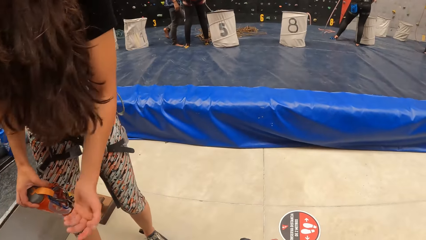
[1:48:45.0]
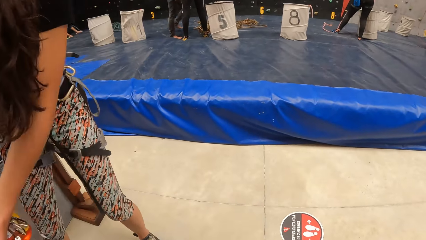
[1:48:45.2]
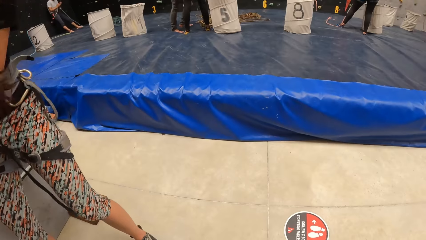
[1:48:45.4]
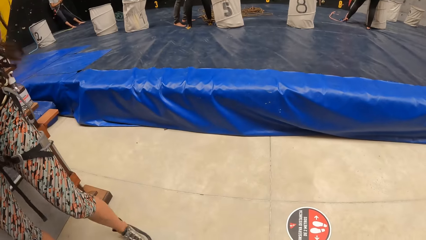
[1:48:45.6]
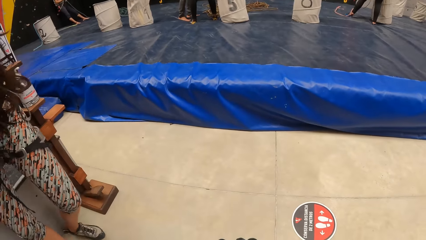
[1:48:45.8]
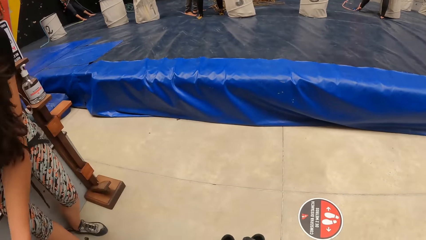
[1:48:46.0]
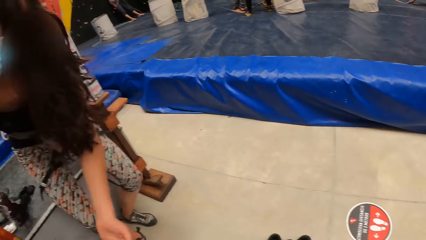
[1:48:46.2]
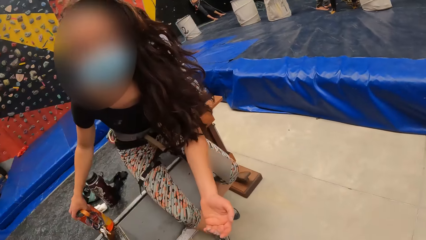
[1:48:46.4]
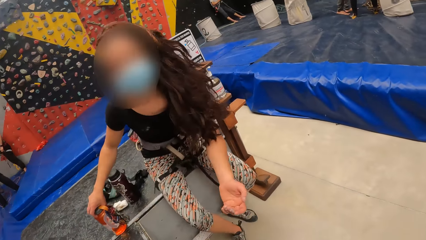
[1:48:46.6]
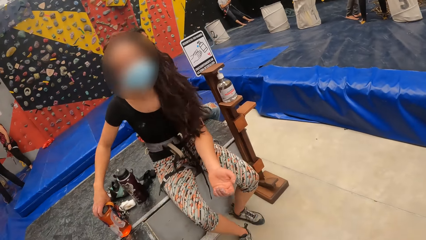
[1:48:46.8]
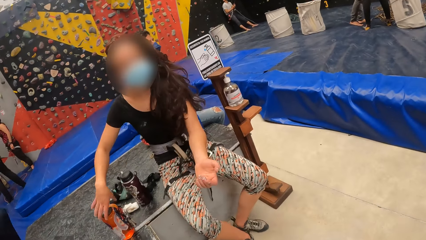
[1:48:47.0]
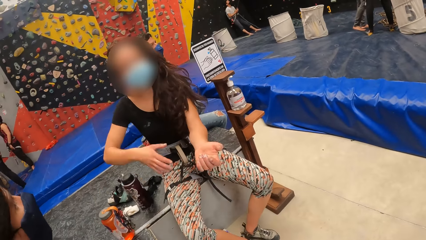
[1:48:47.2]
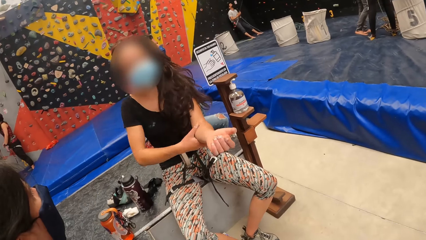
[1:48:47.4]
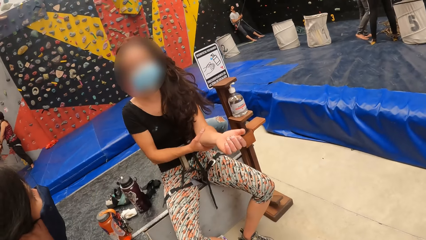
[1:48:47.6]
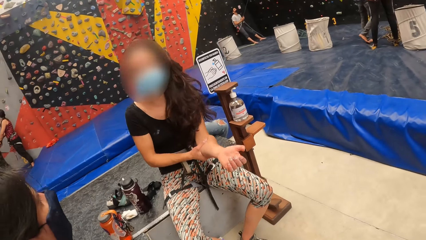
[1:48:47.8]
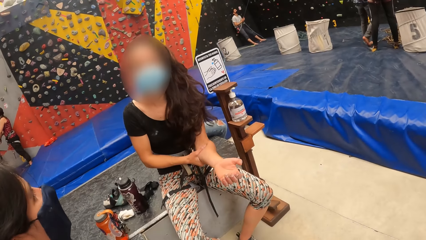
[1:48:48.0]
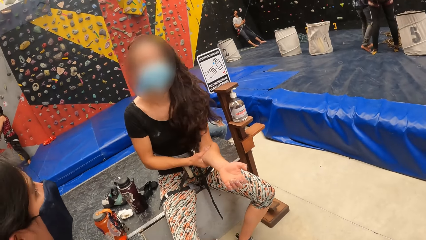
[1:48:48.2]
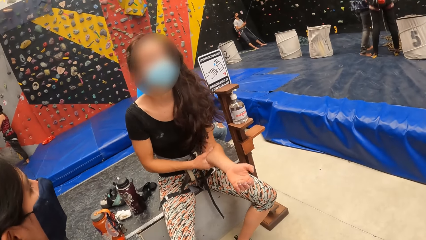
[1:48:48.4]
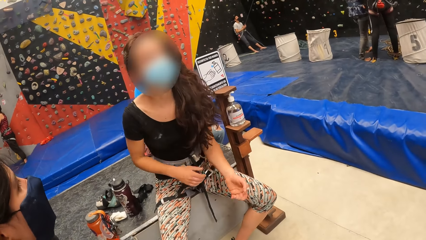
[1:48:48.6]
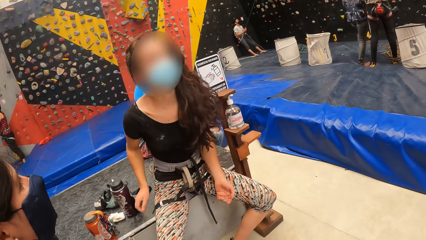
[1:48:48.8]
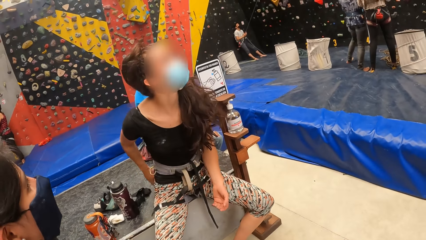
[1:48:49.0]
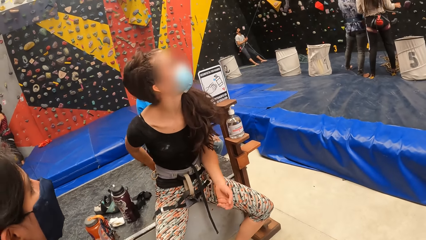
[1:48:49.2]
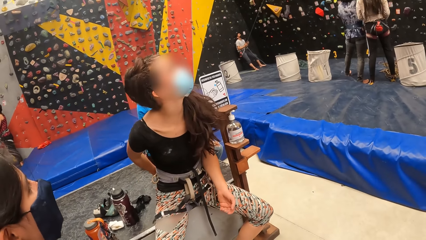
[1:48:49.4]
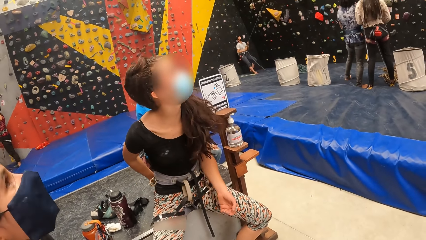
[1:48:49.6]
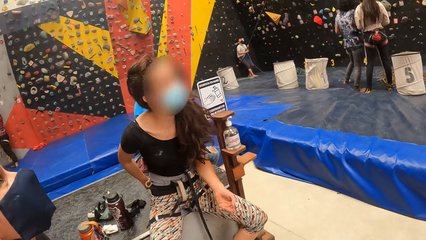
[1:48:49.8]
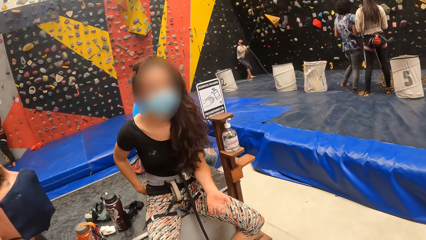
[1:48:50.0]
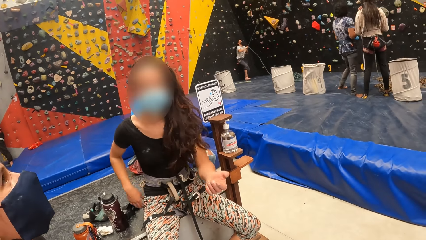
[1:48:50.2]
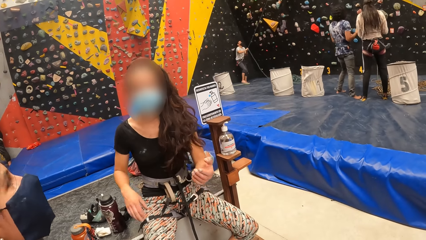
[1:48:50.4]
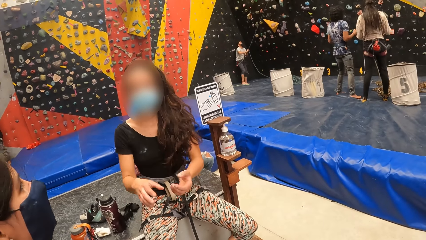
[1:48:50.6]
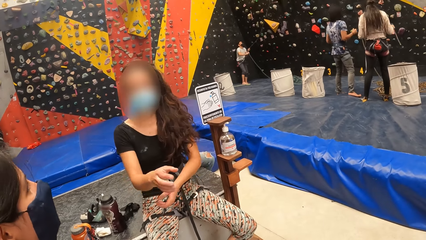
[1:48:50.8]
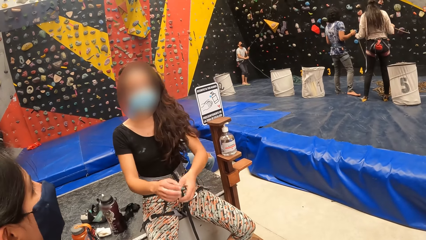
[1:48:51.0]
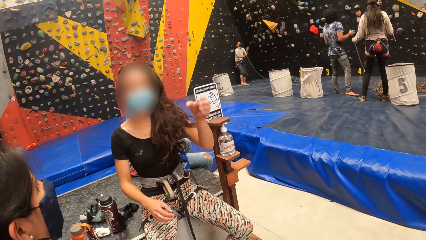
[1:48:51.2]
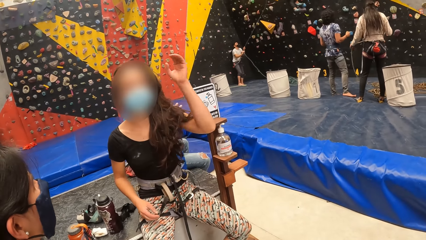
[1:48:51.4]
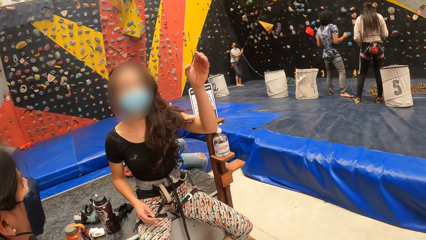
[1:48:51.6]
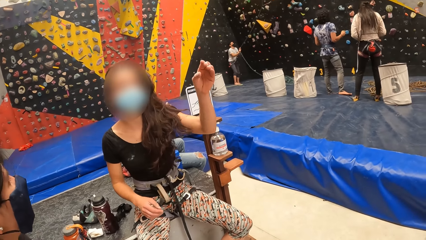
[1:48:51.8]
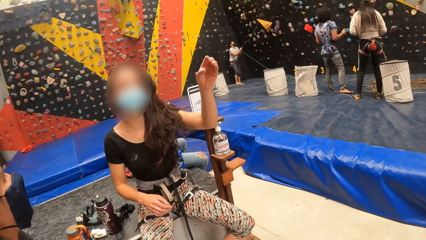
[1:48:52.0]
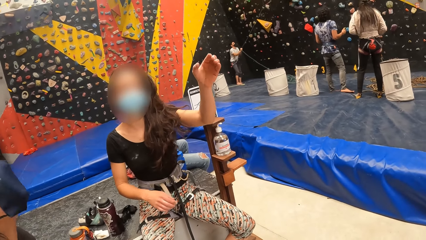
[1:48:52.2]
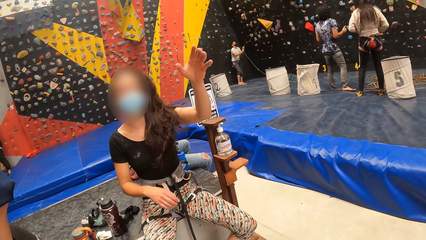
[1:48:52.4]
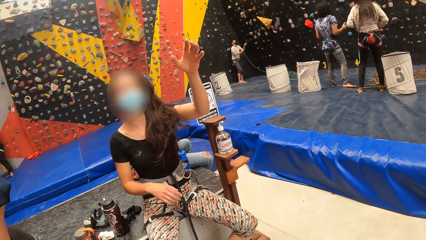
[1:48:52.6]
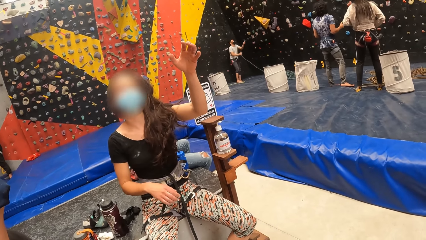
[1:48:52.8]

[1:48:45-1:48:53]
The camera wearer looks at a woman.

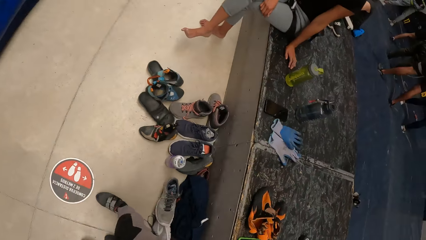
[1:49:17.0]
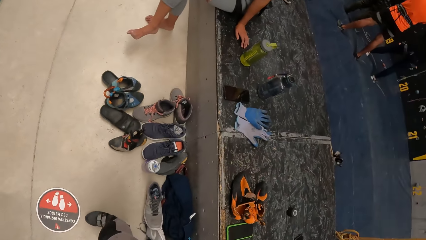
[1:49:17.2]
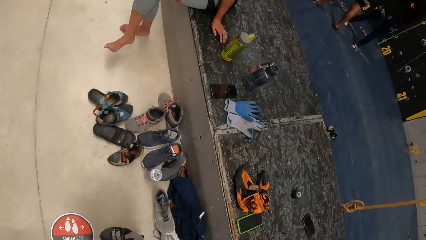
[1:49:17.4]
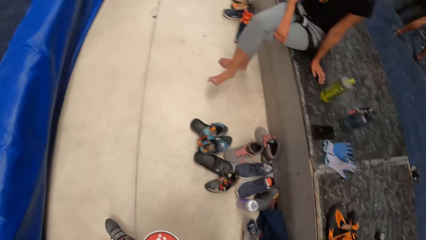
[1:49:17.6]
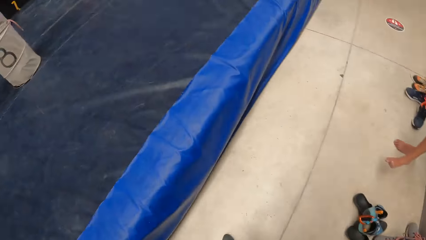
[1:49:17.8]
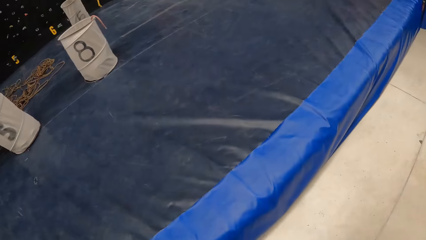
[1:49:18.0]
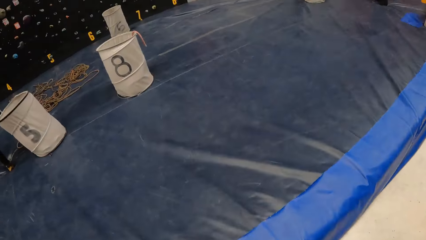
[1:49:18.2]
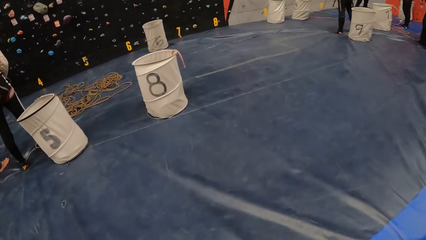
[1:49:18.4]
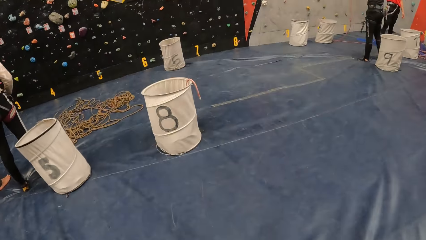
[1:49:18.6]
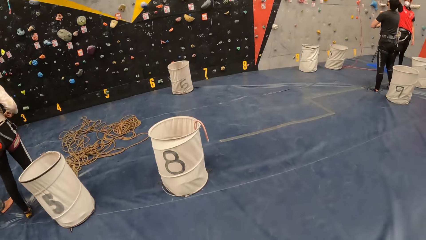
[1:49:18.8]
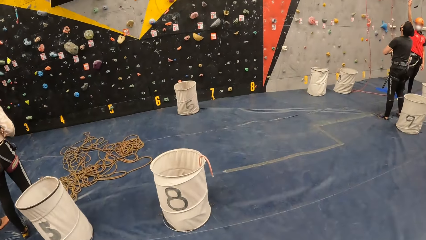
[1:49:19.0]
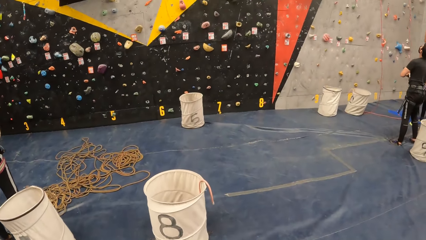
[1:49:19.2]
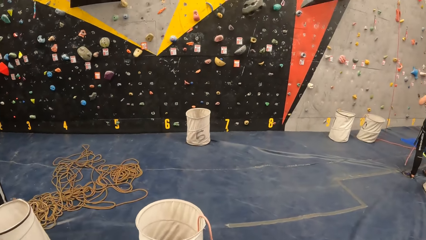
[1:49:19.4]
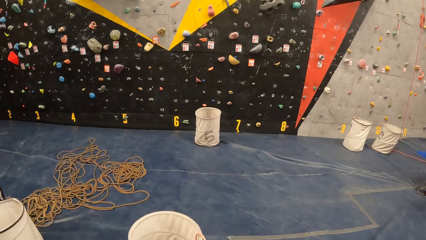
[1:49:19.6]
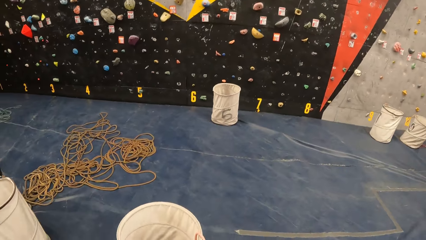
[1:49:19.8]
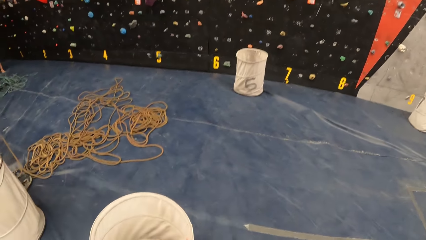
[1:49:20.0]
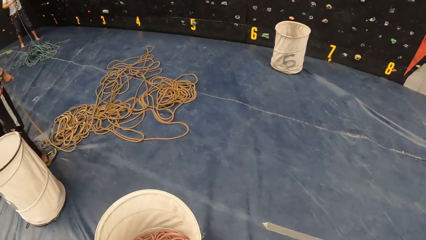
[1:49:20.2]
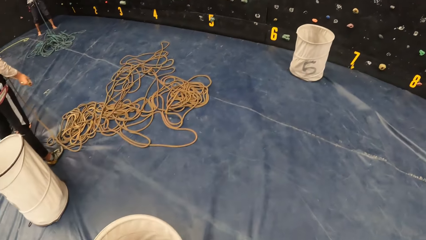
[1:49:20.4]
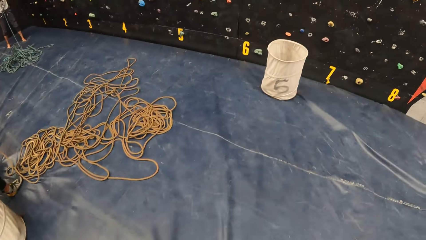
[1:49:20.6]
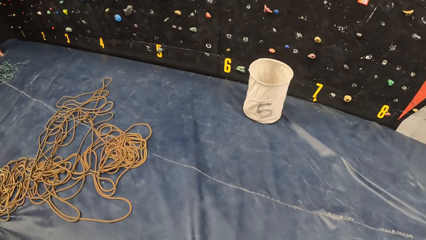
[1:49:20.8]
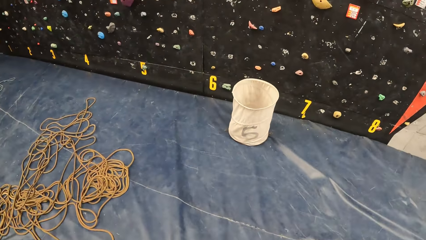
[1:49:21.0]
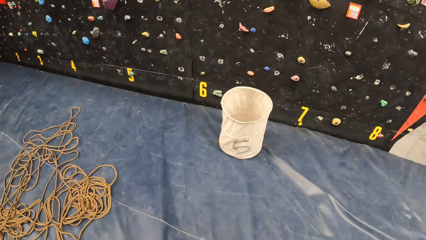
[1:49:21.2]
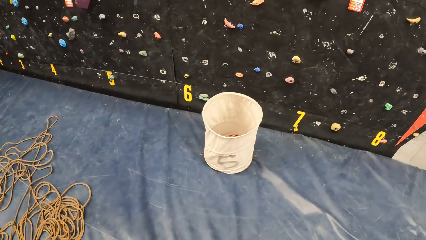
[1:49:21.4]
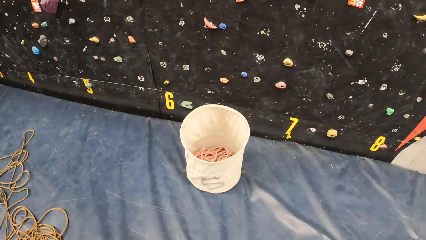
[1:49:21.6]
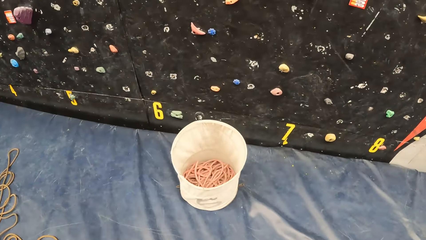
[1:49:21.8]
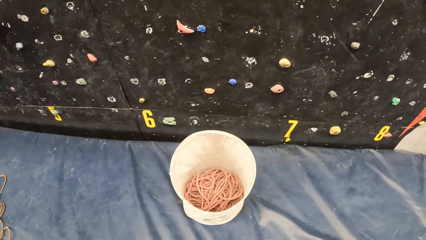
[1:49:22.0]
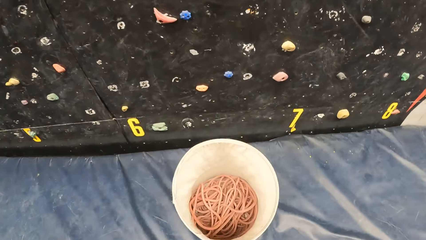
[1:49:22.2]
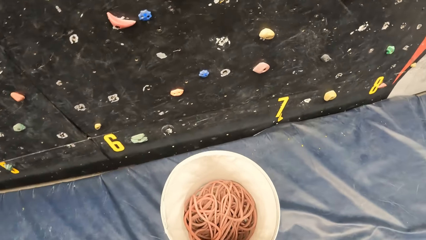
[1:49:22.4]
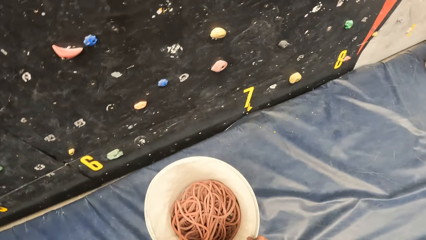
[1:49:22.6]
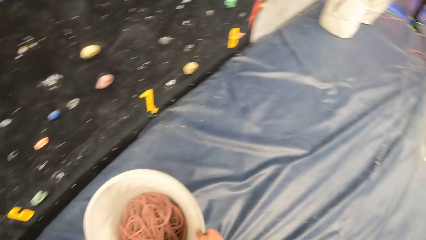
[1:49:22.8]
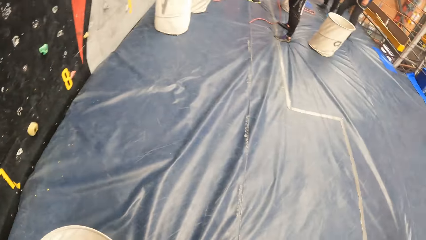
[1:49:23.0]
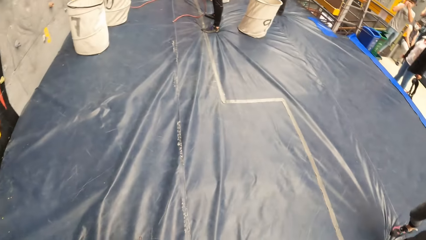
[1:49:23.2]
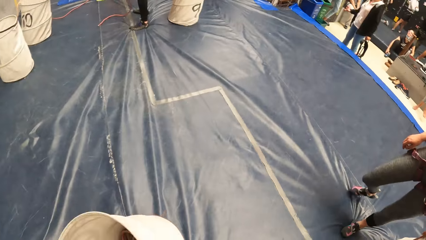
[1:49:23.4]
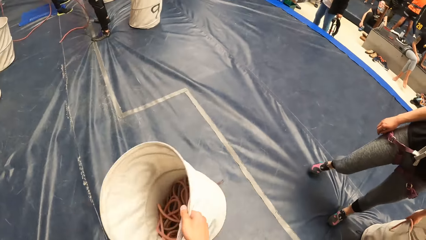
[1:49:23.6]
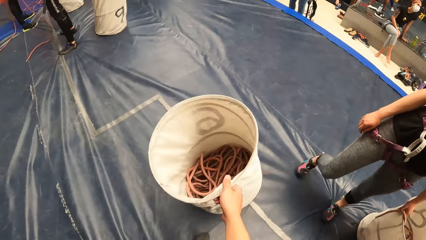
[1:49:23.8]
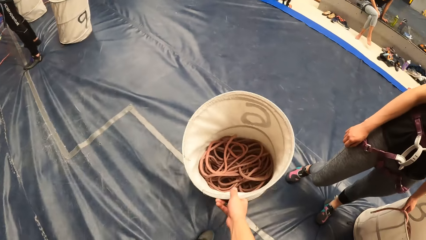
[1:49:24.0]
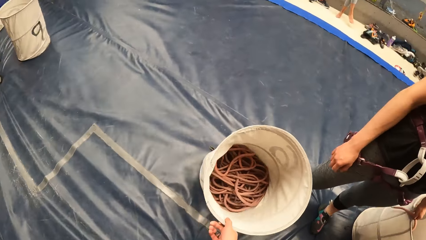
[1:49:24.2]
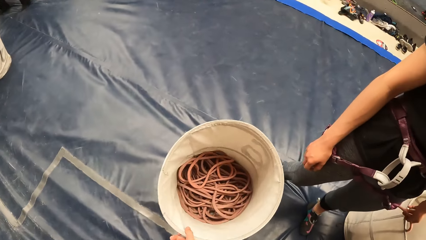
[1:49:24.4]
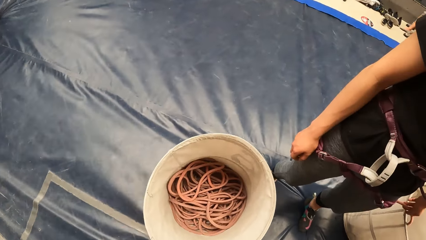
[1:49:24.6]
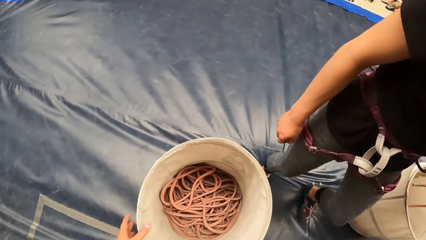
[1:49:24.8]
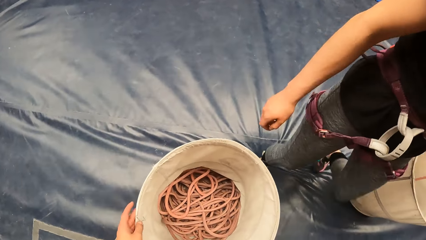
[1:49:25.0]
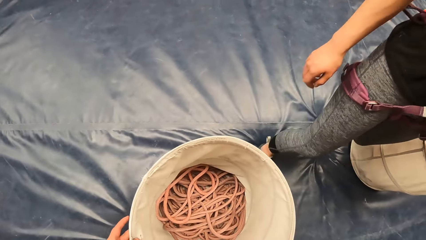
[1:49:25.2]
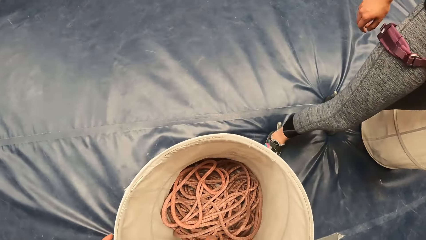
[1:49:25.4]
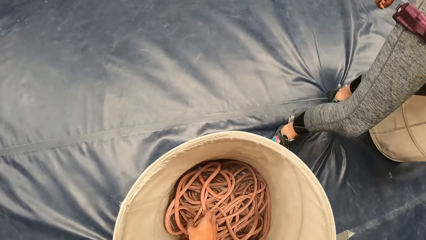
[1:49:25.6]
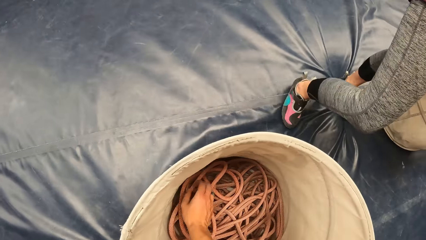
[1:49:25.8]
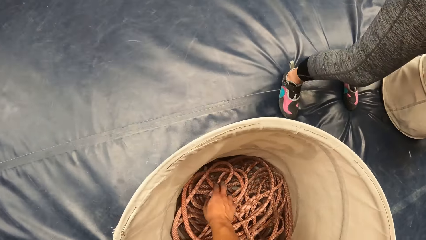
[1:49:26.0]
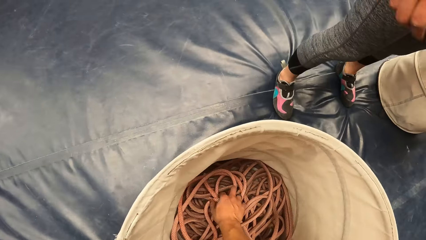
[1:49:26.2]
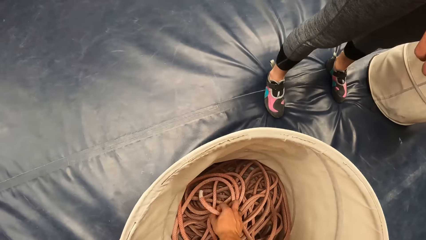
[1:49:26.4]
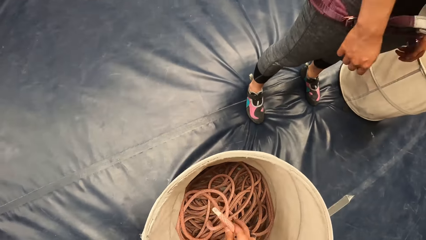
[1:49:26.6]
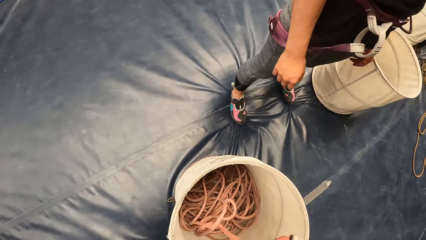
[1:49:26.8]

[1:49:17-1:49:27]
The camera wearer walks around. They put the bucket or basket aside.
